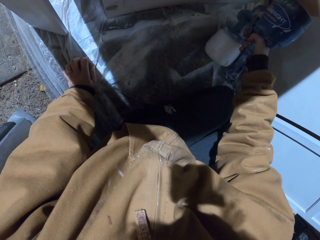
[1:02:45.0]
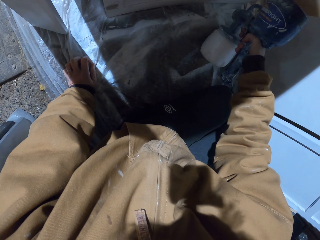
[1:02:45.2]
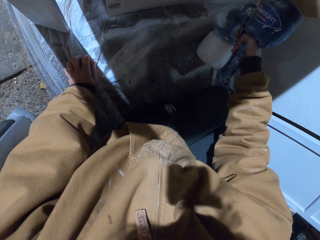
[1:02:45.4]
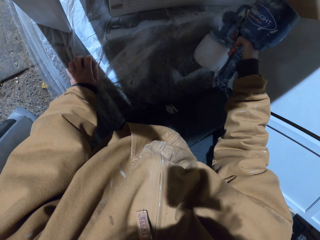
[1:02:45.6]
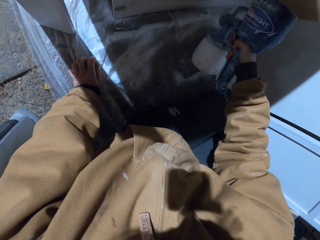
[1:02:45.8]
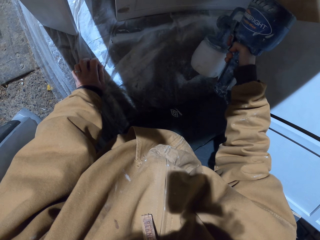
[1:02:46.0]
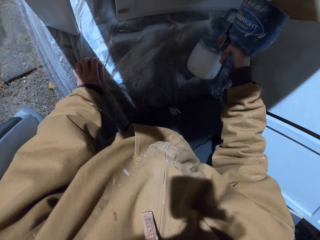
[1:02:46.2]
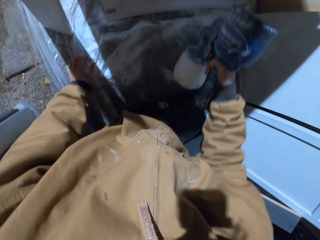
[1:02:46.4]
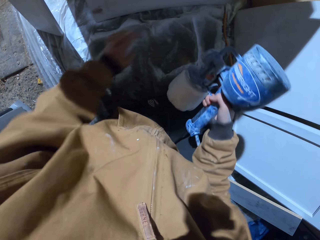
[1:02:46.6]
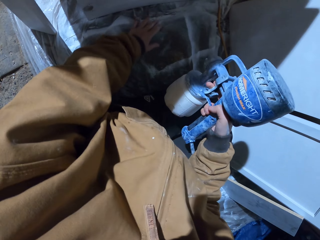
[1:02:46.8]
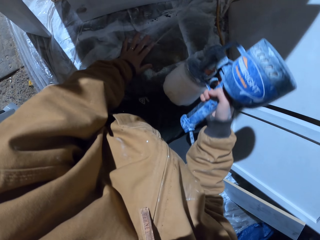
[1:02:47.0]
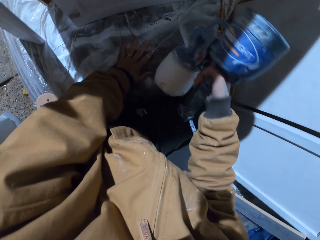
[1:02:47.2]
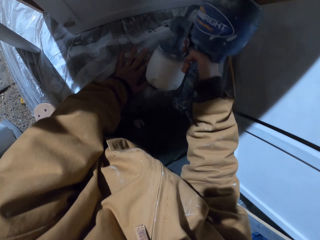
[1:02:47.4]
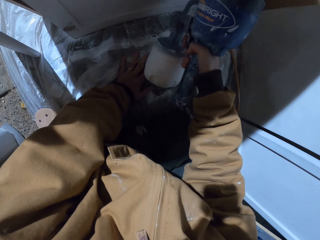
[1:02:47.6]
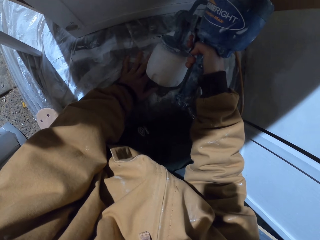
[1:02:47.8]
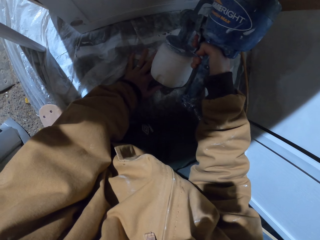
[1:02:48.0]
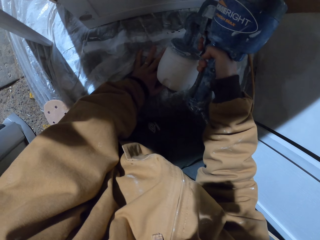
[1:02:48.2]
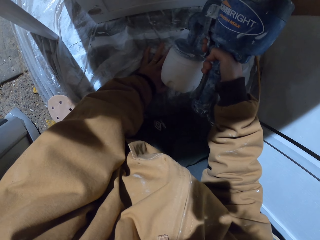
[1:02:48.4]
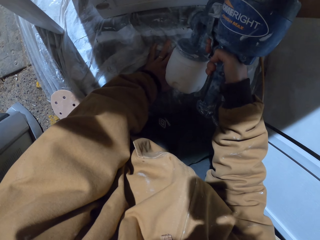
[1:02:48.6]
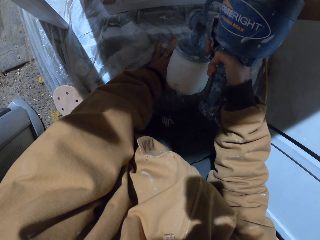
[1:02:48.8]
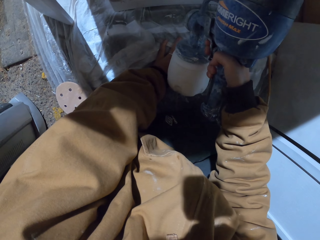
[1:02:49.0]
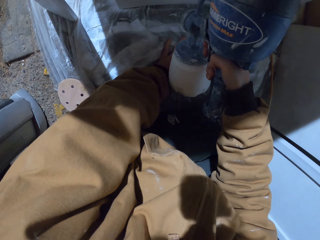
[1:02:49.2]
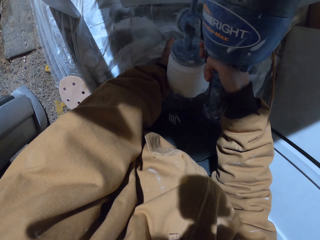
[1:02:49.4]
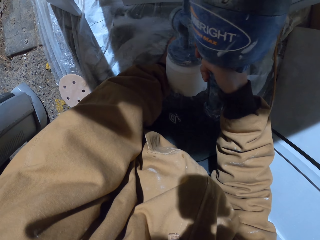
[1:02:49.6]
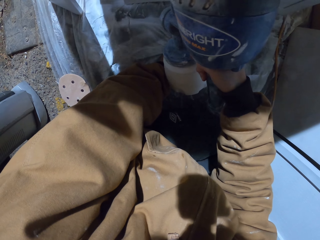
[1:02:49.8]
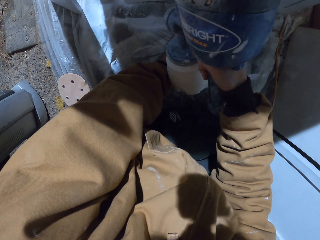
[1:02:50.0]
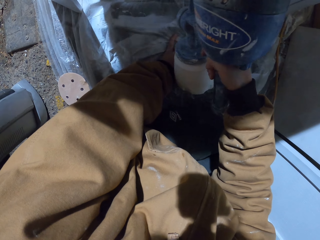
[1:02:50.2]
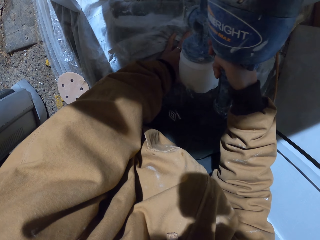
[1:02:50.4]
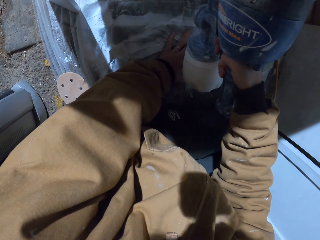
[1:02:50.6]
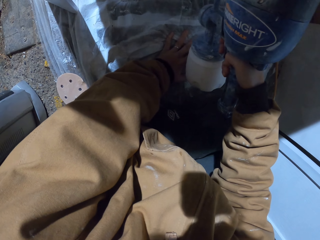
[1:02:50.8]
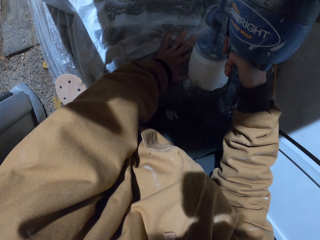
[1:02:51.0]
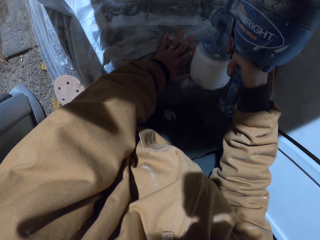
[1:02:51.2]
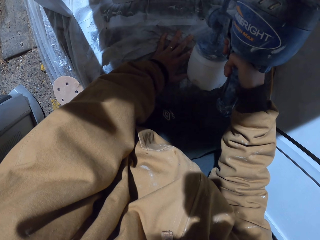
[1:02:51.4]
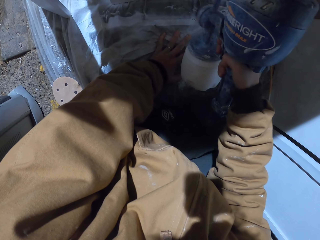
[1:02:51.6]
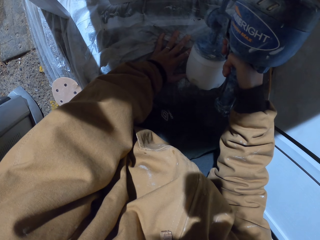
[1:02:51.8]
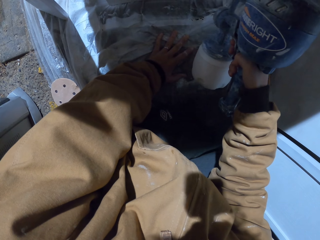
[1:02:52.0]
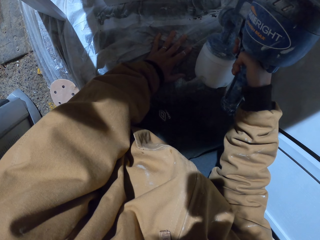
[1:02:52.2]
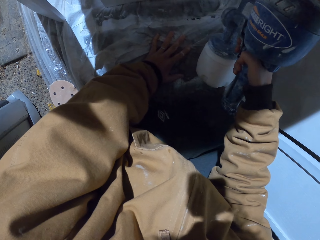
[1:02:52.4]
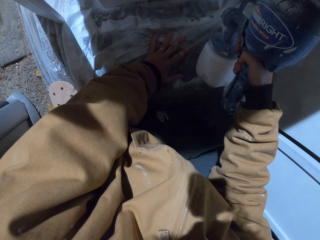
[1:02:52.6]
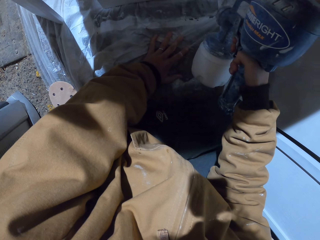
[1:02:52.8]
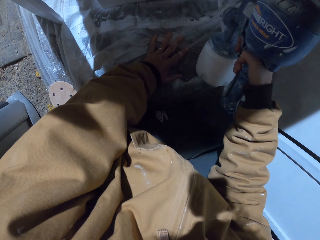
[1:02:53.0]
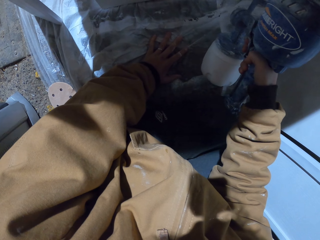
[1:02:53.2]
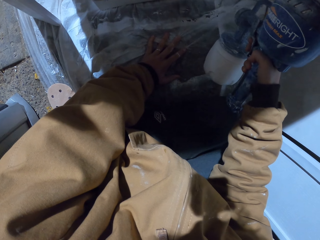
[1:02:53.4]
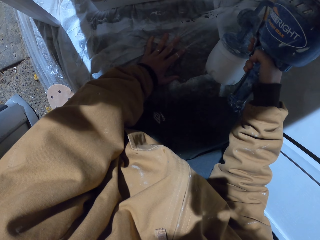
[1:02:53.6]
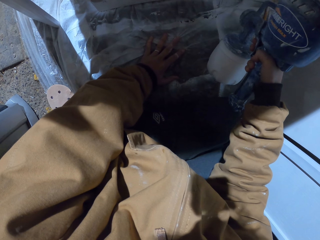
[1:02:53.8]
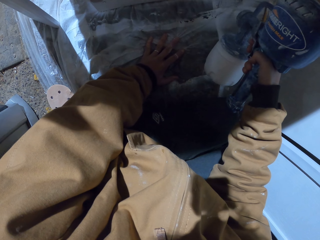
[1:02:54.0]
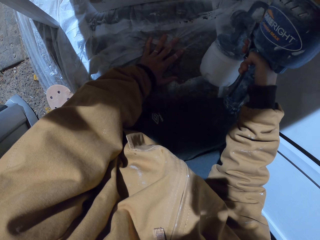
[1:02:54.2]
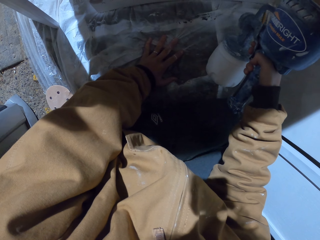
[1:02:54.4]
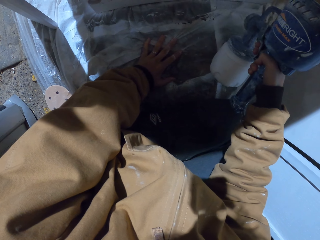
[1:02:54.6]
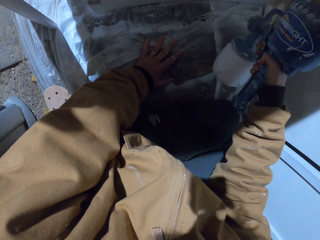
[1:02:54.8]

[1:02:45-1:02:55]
The camera wearer holds the spray gun. They spray the wood with the spray gun.

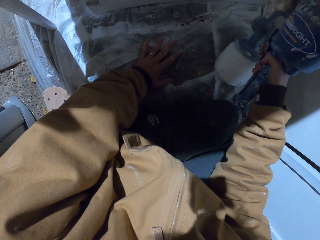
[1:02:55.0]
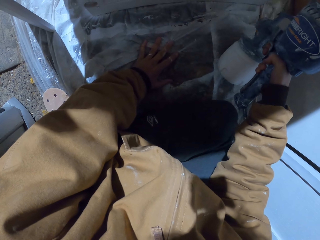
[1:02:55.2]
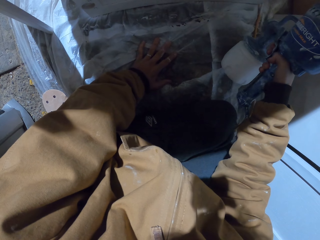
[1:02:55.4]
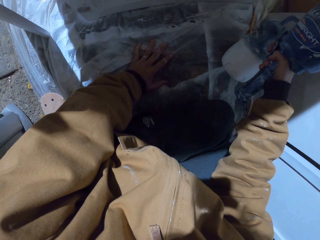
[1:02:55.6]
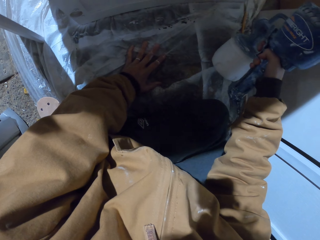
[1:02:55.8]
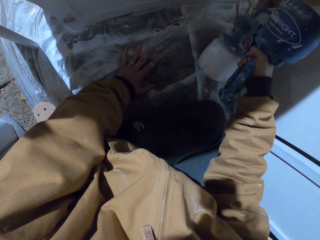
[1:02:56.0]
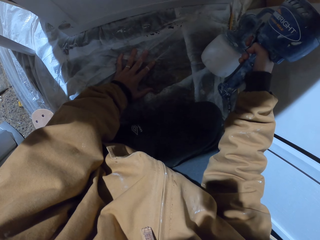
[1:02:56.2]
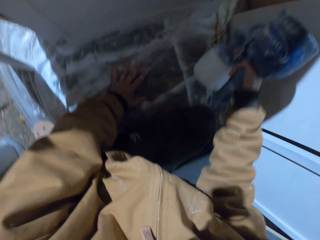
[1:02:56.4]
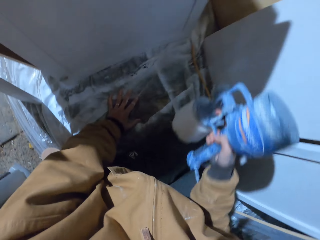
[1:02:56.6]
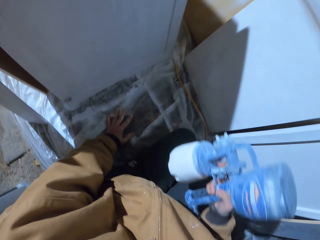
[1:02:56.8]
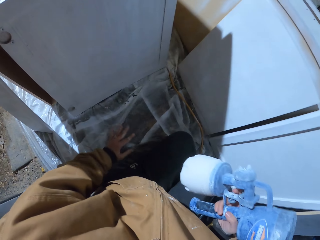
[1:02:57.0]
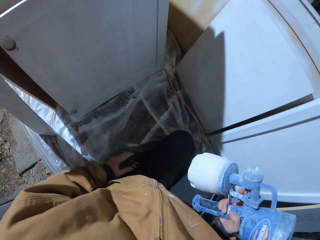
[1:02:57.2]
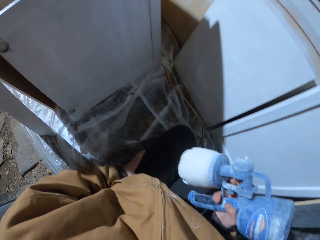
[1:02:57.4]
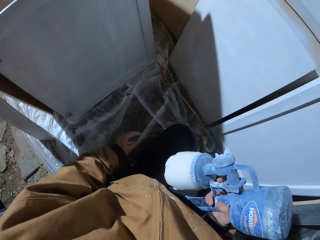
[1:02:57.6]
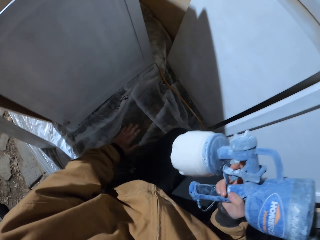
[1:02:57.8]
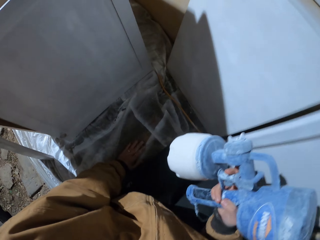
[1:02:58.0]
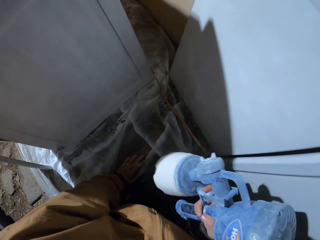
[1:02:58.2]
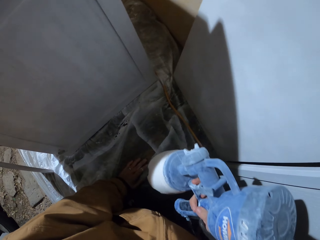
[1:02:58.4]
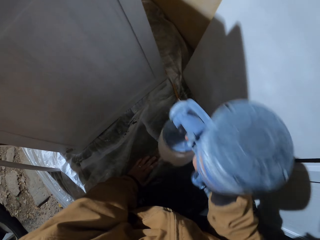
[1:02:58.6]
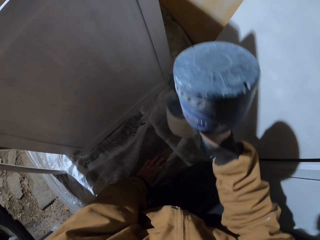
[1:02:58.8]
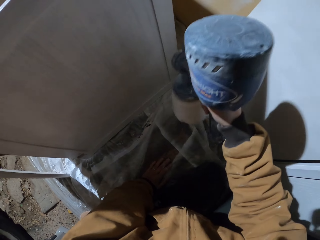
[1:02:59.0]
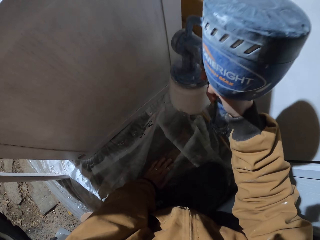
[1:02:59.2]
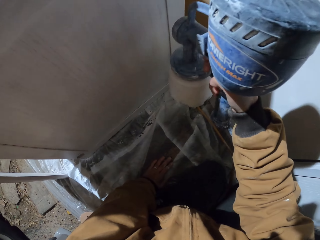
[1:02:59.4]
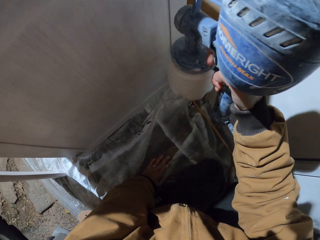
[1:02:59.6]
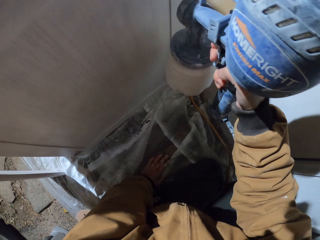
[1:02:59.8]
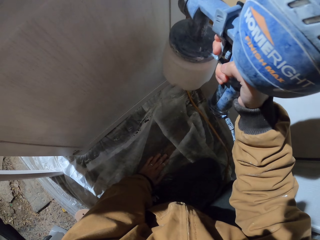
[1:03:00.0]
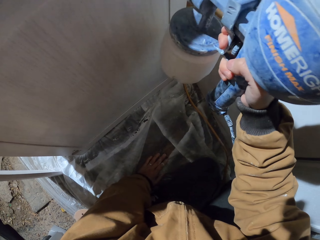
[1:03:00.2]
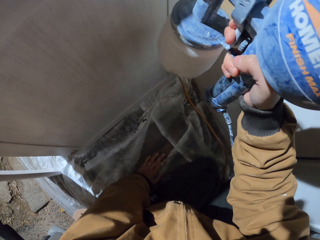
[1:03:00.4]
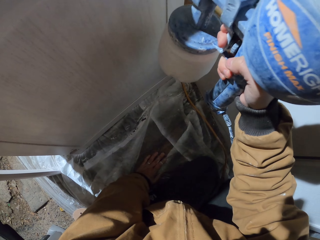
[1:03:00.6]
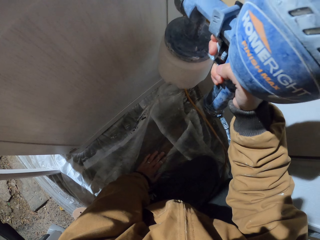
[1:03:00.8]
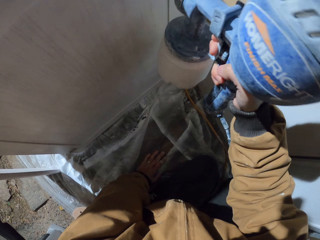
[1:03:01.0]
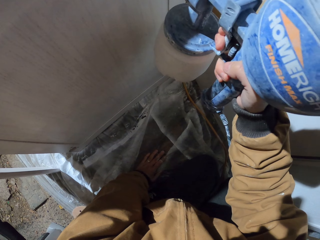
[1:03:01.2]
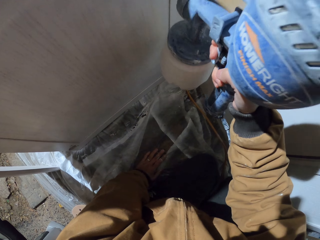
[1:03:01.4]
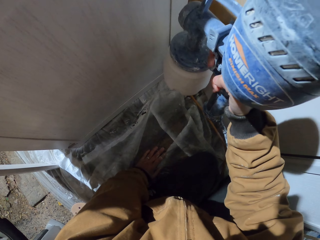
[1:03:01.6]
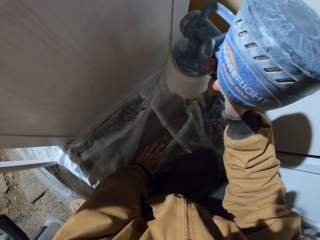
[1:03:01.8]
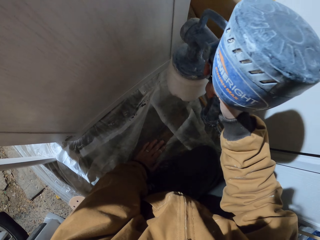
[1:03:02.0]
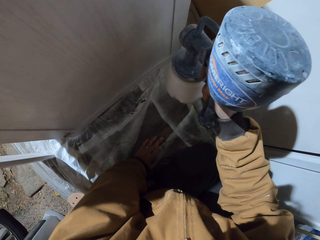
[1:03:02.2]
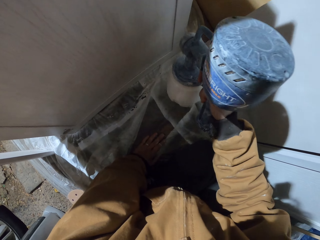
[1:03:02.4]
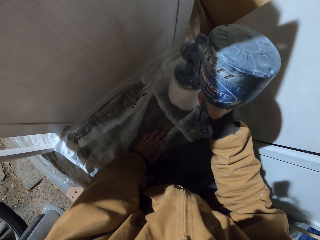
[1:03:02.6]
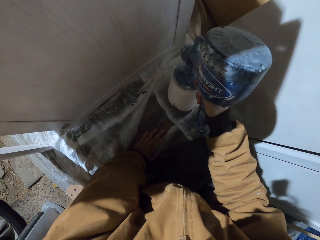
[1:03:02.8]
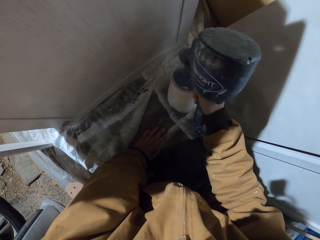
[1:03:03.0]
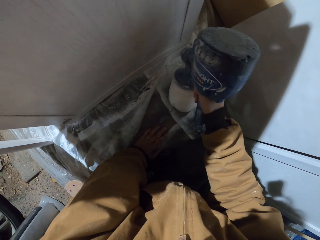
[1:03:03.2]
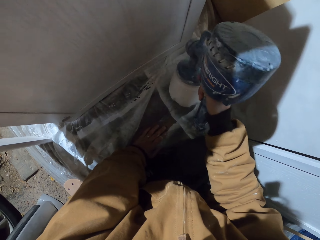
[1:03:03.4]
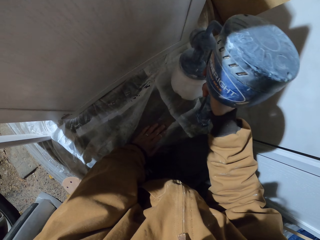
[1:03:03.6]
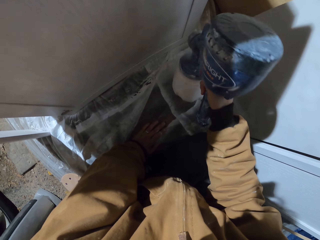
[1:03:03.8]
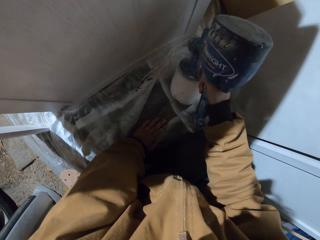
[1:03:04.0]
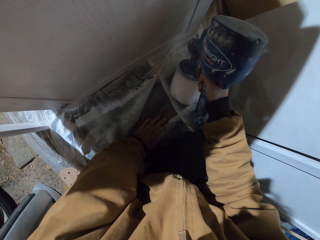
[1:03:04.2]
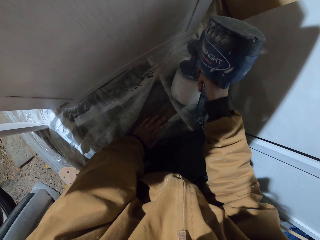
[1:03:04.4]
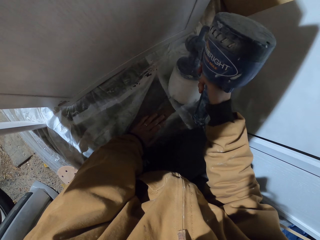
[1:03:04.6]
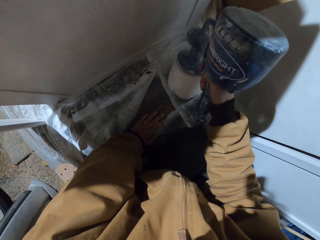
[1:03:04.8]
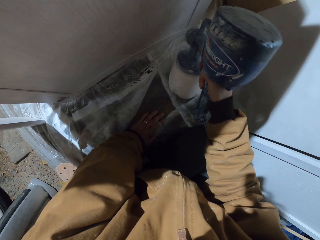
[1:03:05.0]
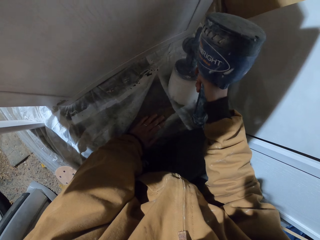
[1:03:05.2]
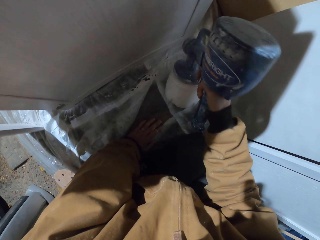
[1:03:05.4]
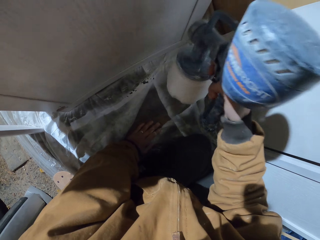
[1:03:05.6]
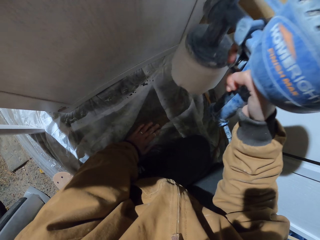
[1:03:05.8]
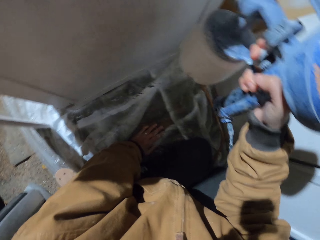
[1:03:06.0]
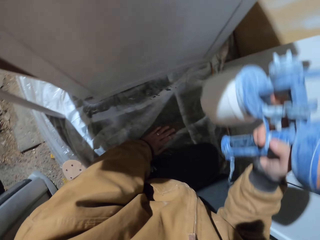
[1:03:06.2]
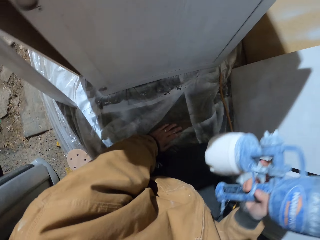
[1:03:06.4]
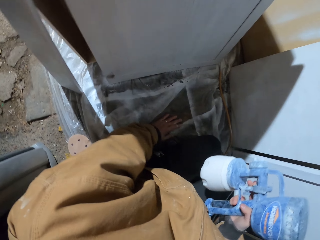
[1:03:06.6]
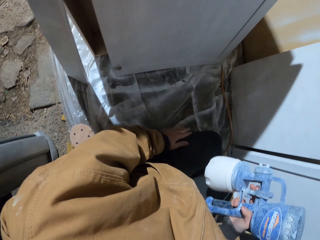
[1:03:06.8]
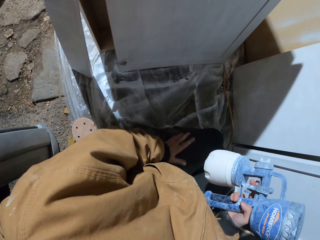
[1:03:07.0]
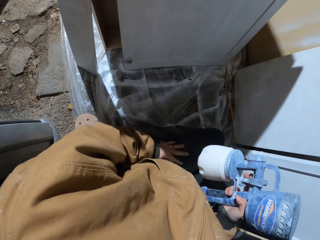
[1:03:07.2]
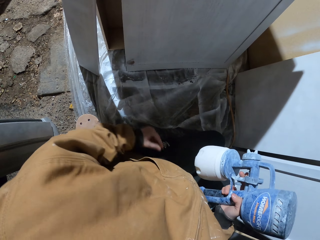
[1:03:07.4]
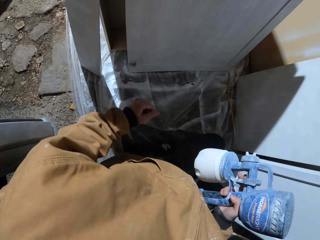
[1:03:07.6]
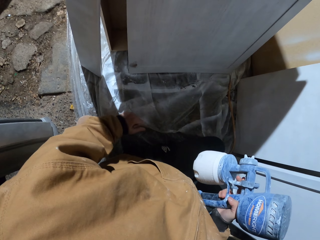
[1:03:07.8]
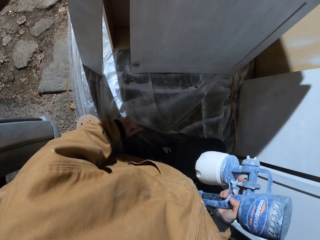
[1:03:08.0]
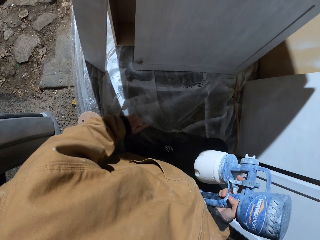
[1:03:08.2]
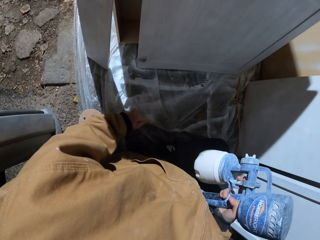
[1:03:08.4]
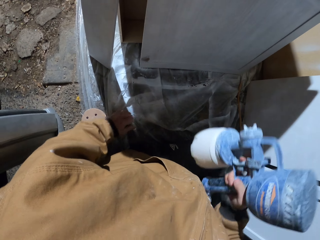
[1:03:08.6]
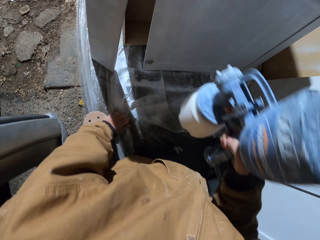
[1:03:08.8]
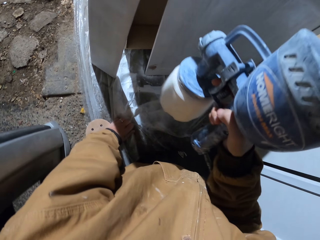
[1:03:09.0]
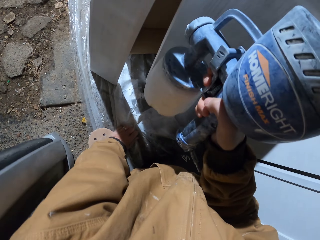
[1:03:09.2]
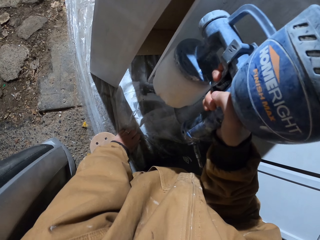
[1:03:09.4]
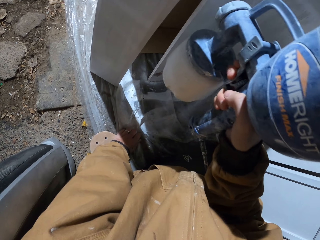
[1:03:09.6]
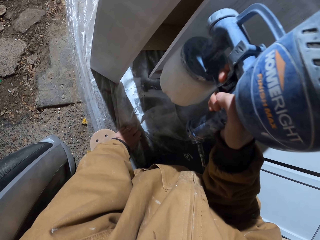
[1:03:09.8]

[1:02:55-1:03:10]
The camera wearer moves a hand. They hold the spray gun. They spray the wood with the spray gun. They move a hand. They hold the spray gun.
